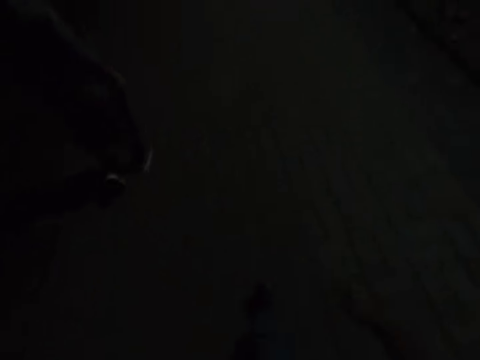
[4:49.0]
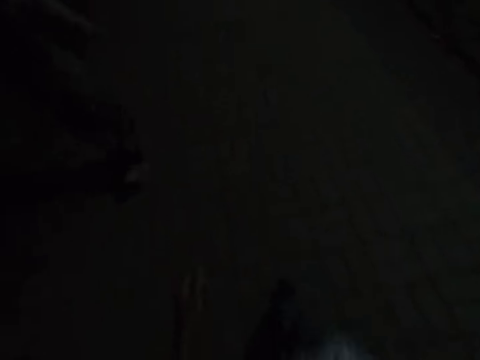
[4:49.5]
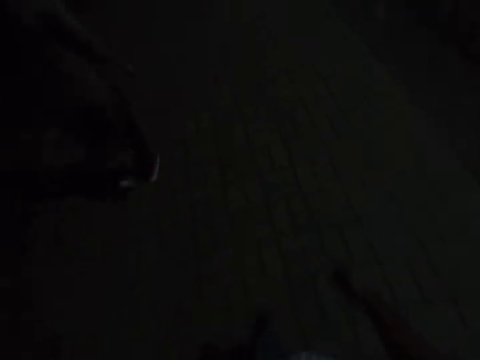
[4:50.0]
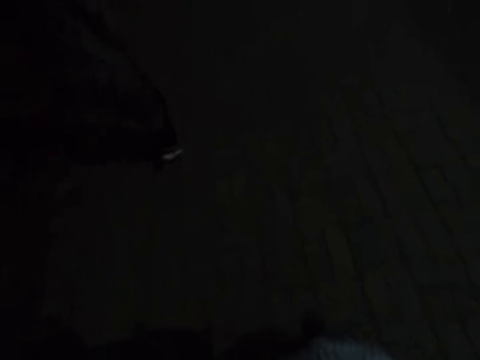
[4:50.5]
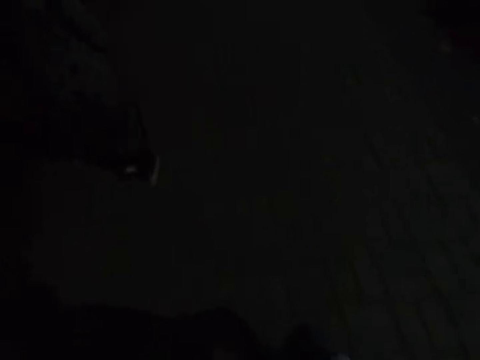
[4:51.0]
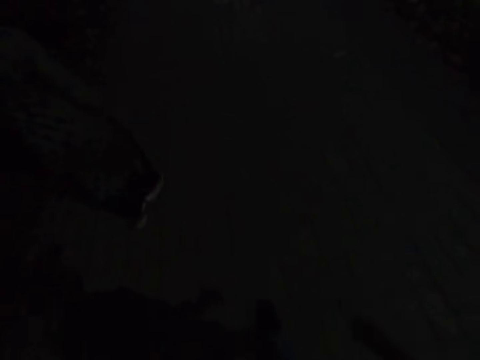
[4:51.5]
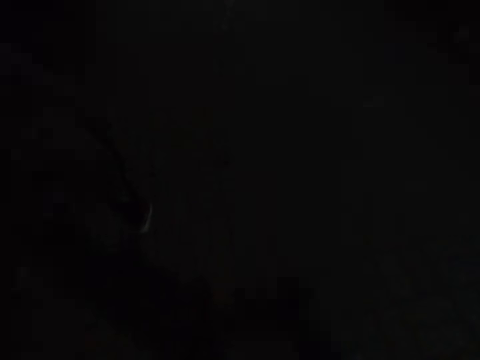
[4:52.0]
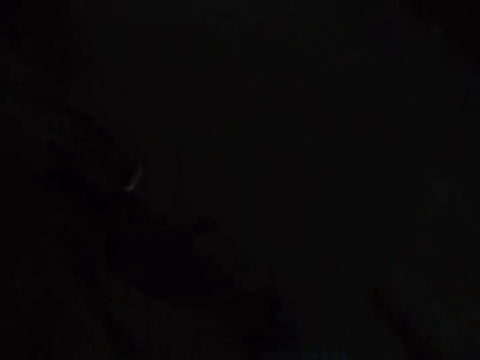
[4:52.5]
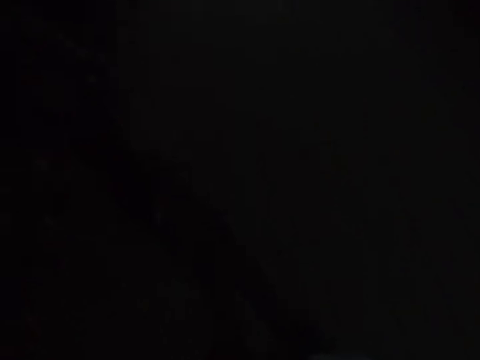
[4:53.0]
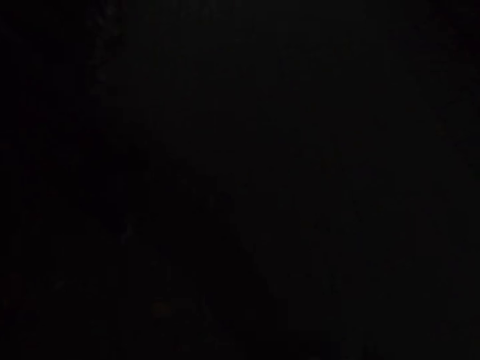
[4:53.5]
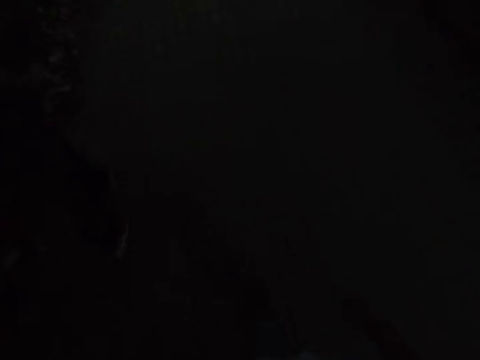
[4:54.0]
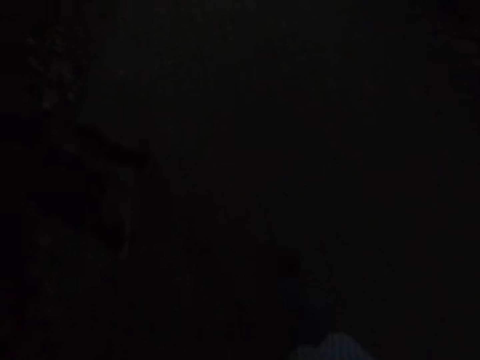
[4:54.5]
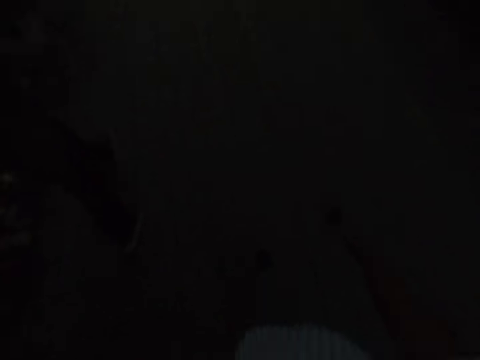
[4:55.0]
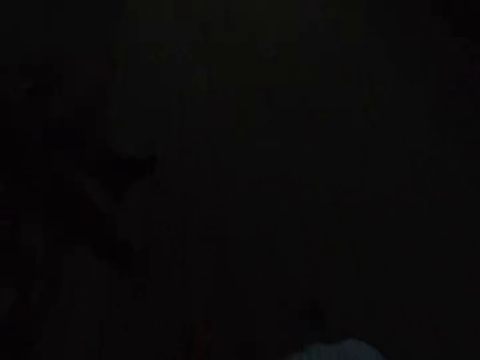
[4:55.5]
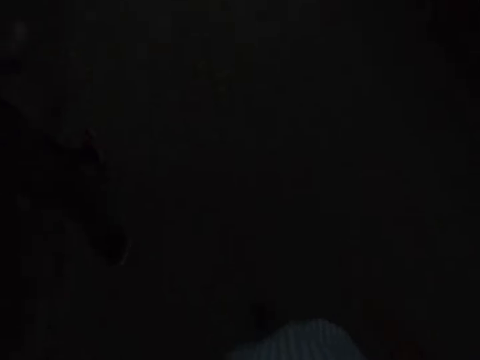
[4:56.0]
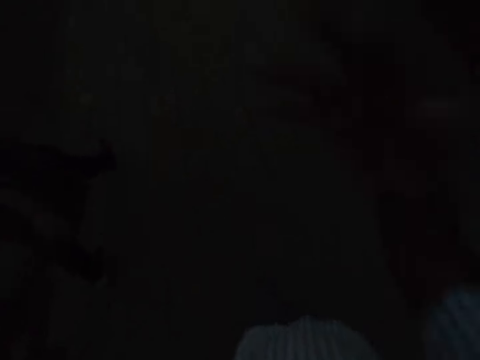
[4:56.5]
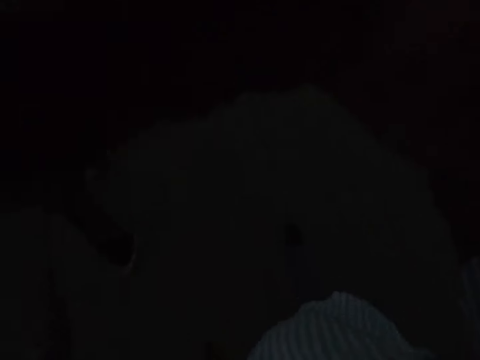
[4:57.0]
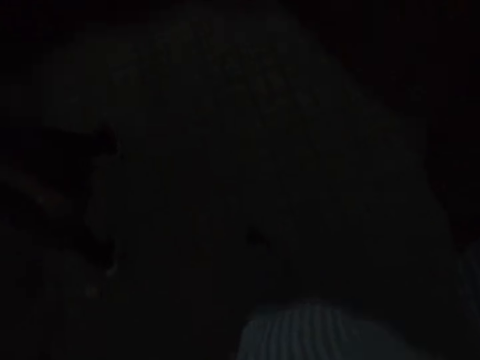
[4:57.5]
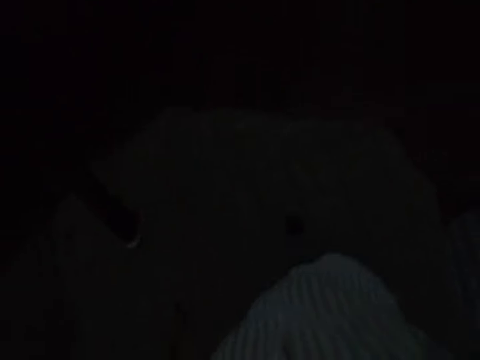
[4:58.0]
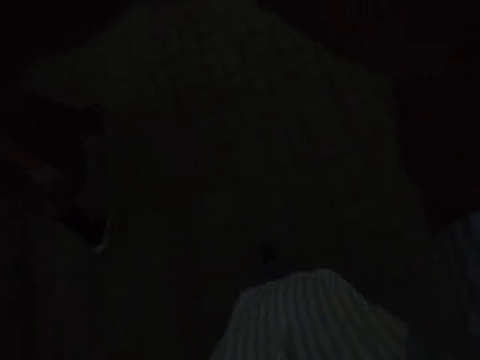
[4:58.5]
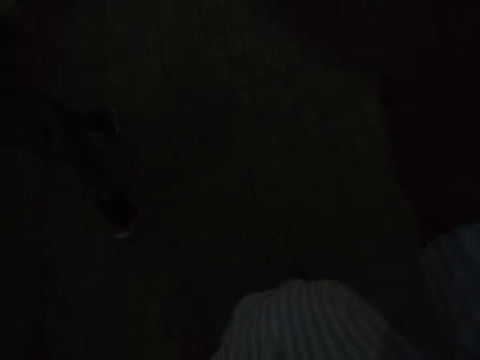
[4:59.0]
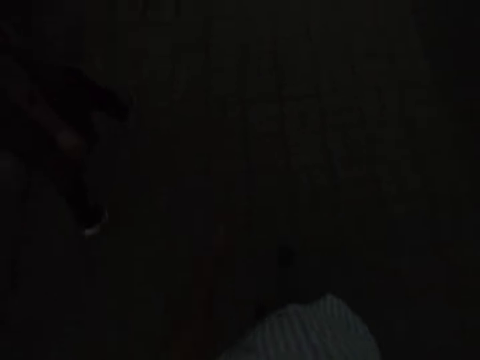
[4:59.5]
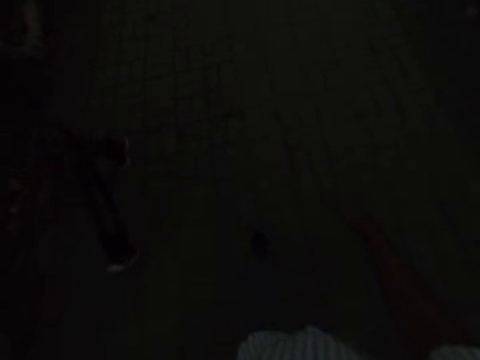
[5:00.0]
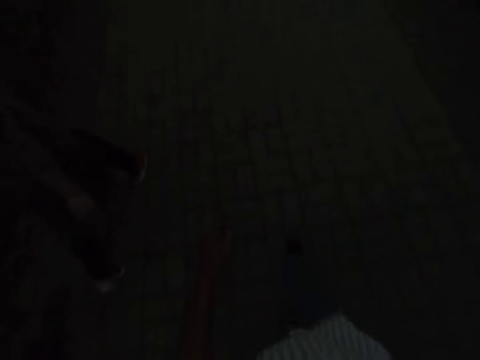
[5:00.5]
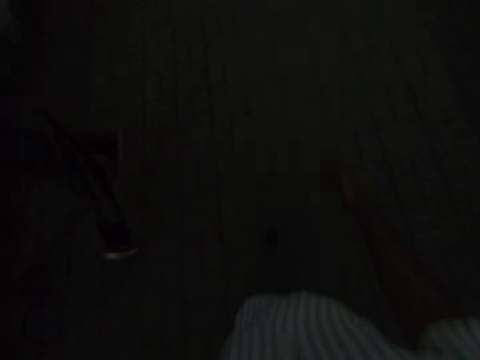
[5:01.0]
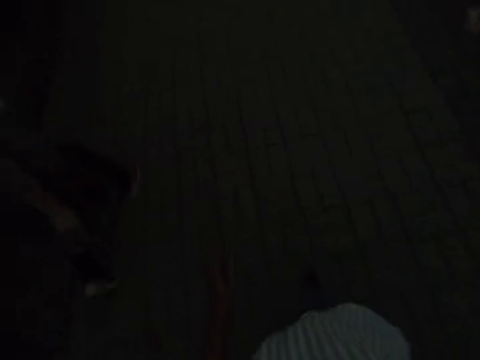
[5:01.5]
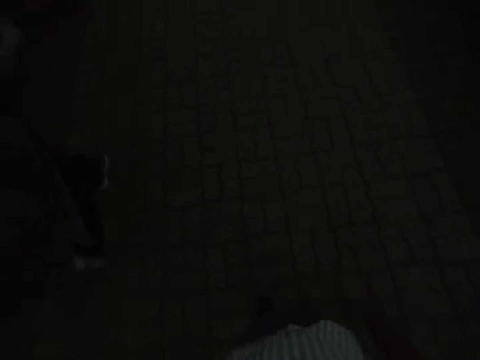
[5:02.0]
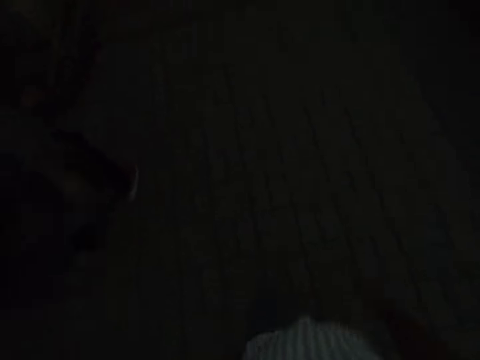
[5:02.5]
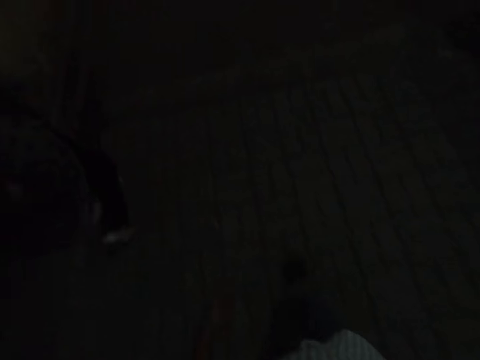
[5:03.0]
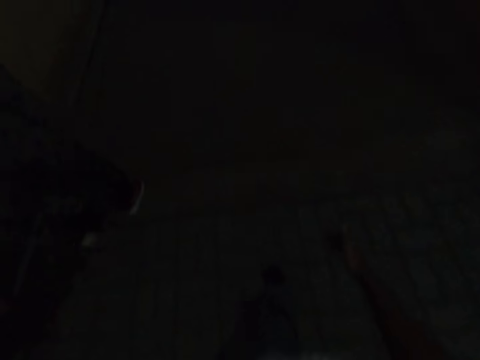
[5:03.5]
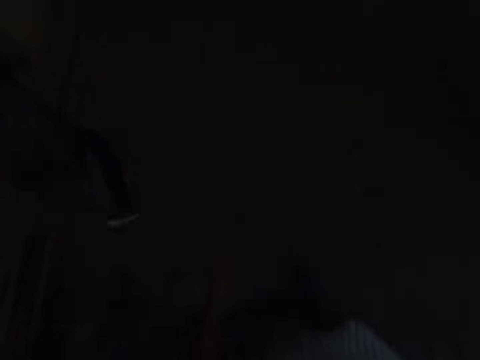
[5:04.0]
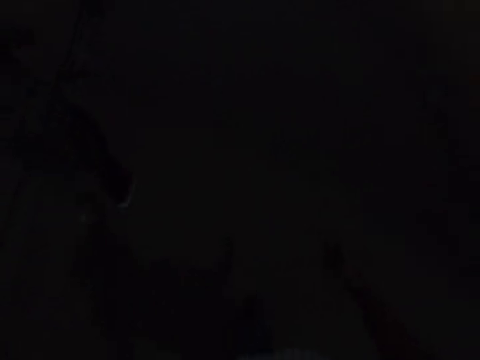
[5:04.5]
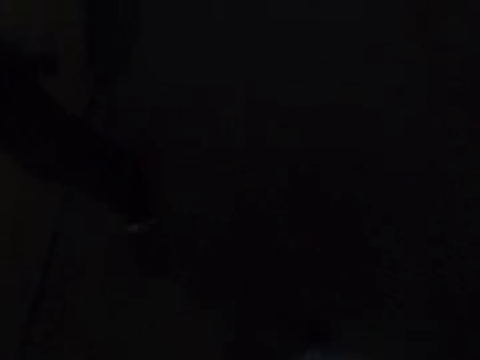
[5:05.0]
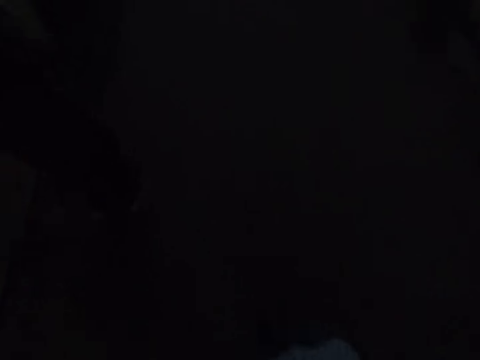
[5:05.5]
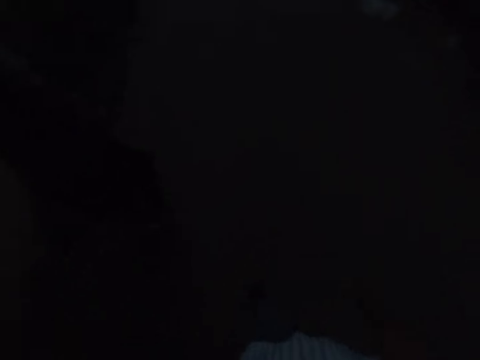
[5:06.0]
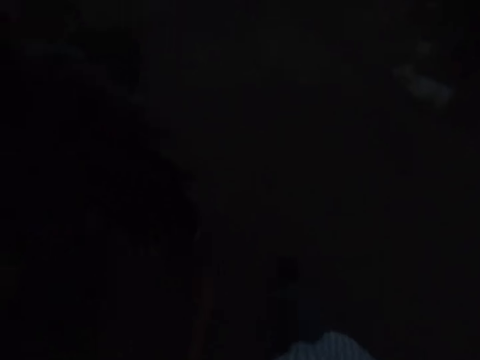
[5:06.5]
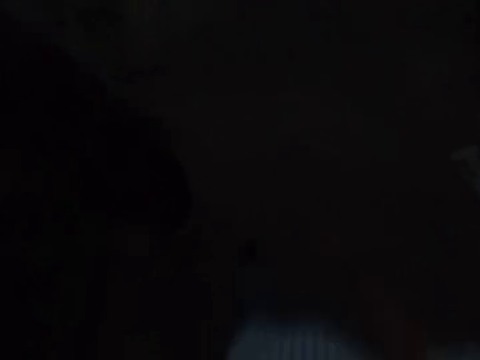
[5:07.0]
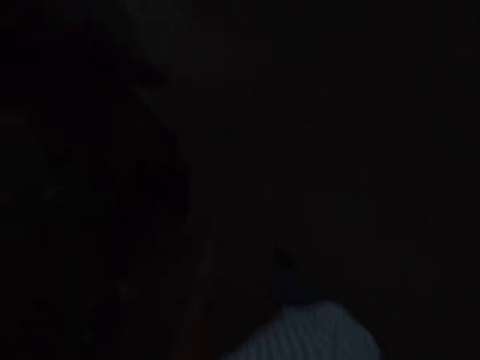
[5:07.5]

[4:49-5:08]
A woman walks in front of the camera wearer. The camera wearer touches something. They adjust the camera. They walk forward. They let go of something. The woman walks in front of the camera wearer. The camera wearer speaks to the woman.

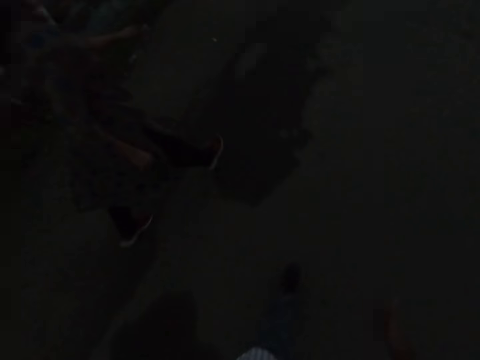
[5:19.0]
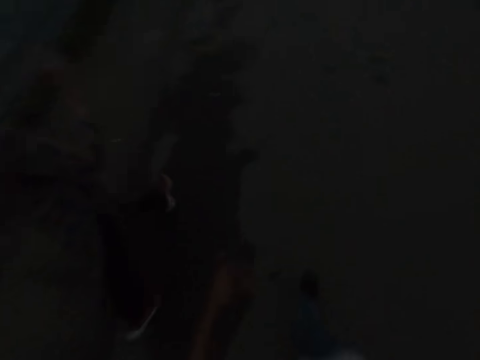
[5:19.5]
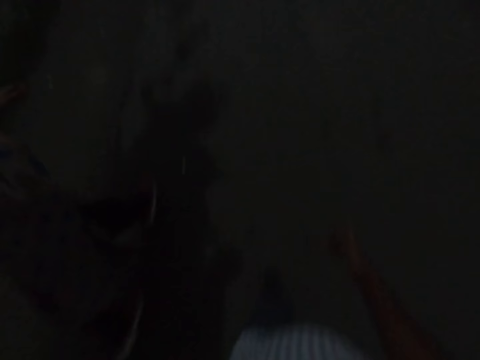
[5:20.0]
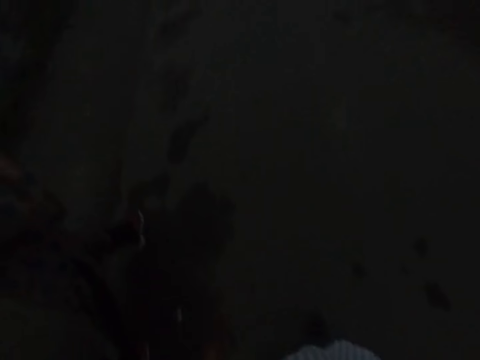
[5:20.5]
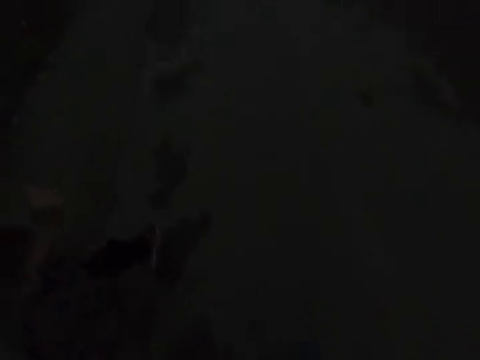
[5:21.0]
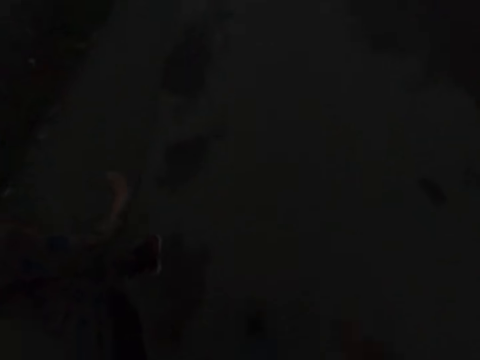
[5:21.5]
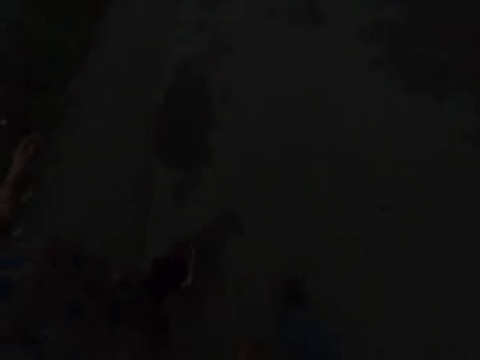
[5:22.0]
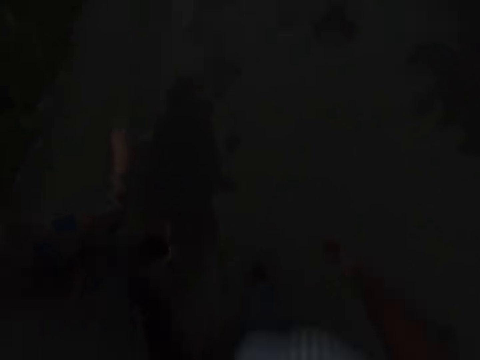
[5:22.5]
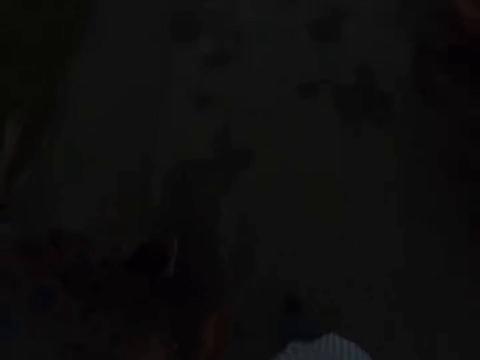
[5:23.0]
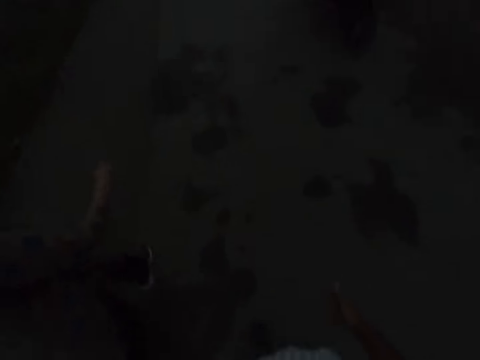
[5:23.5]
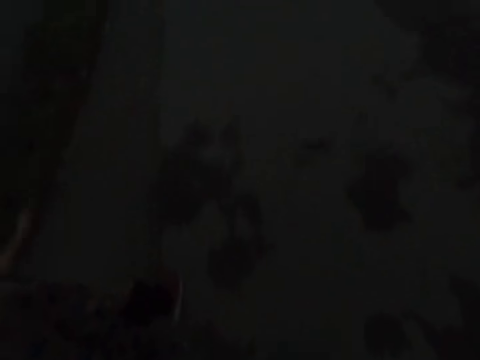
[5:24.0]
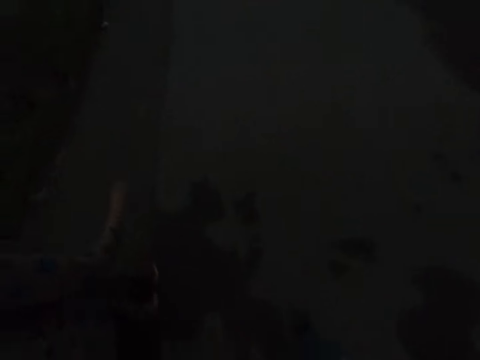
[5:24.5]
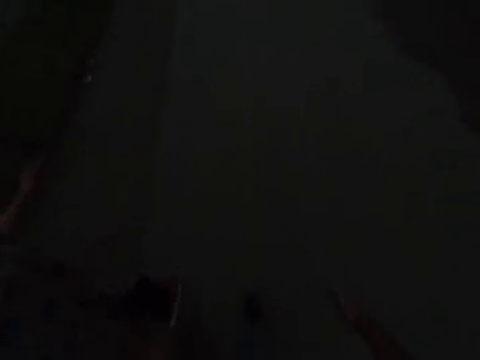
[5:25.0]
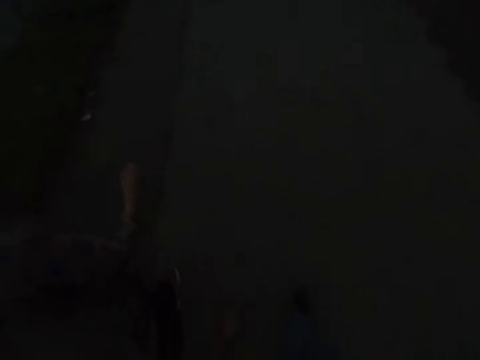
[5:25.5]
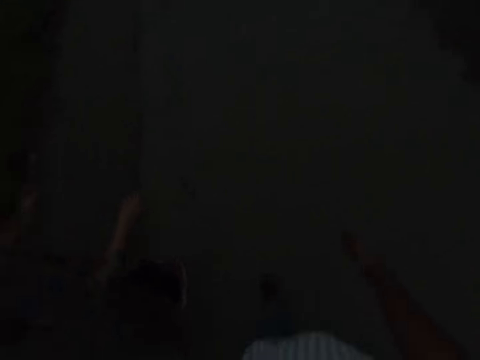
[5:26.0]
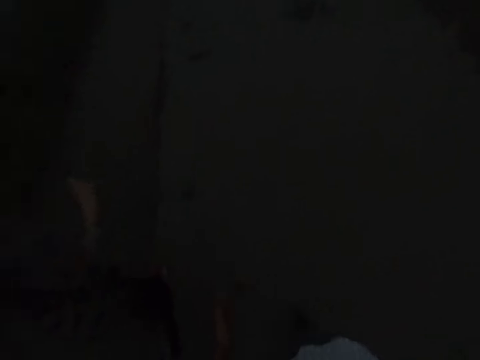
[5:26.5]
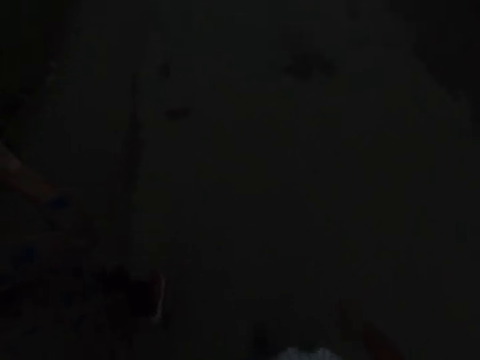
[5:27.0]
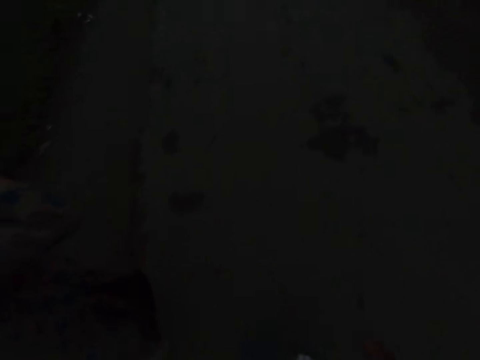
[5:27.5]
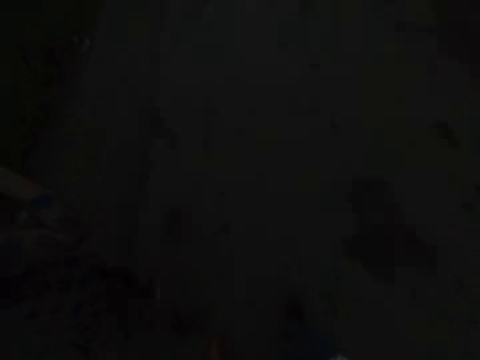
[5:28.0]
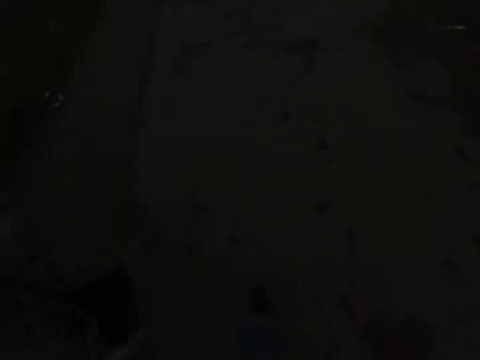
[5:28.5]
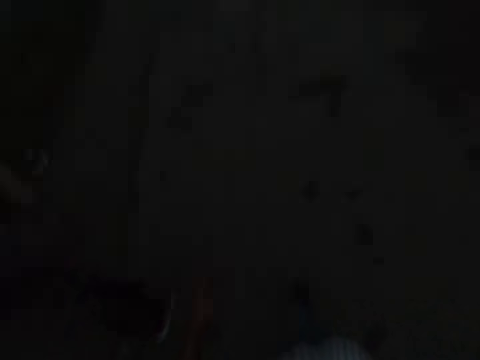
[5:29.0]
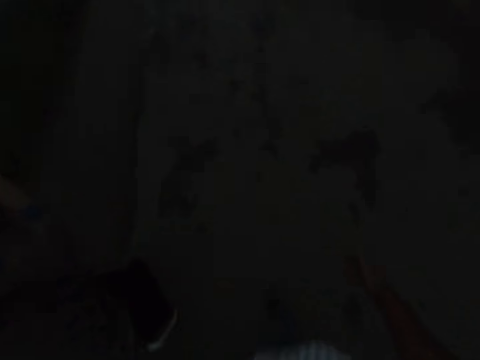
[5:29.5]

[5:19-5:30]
The lady speaks to the camera wearer. The camera wearer speaks to the lady. The lady speaks to the camera wearer and raises her hand to something.
